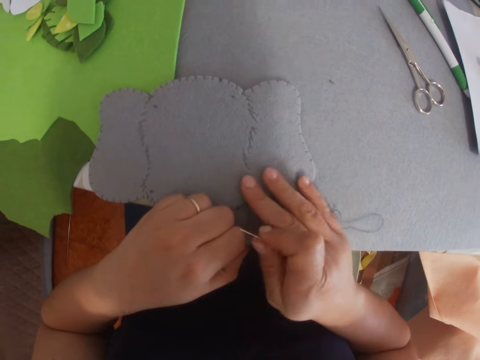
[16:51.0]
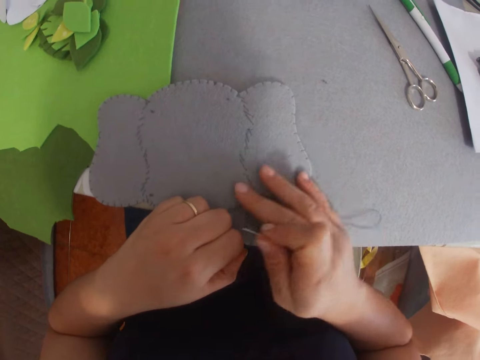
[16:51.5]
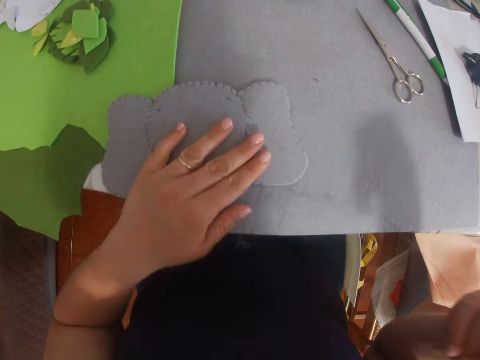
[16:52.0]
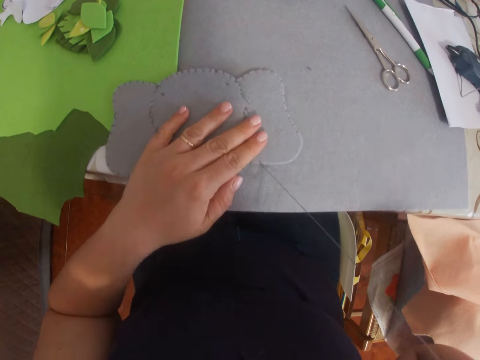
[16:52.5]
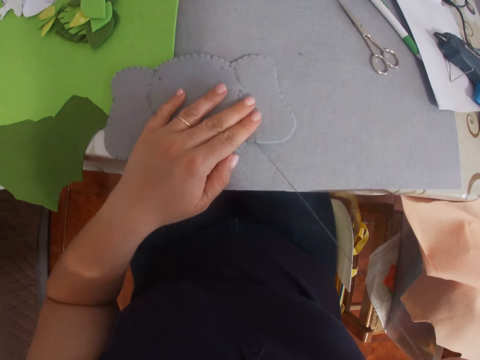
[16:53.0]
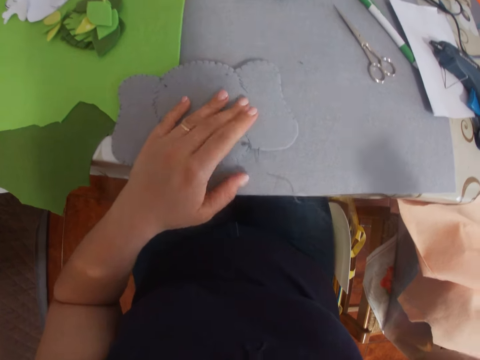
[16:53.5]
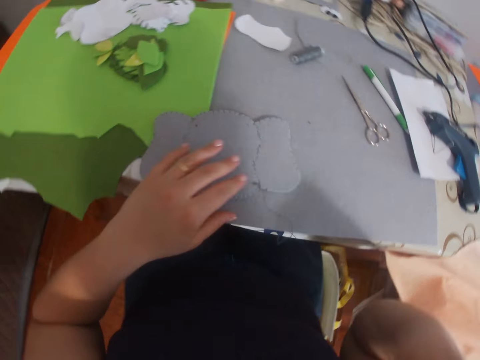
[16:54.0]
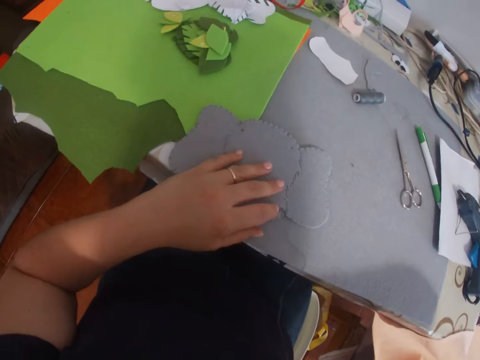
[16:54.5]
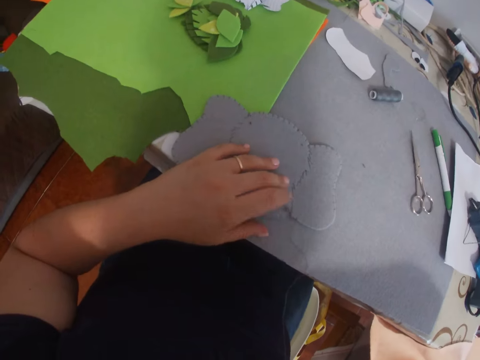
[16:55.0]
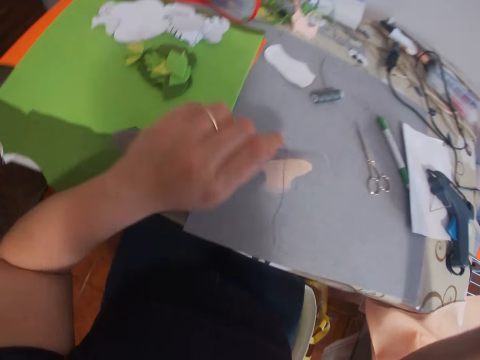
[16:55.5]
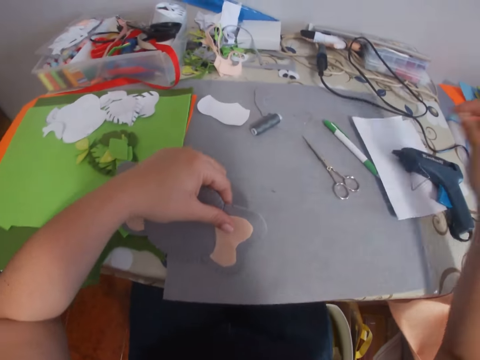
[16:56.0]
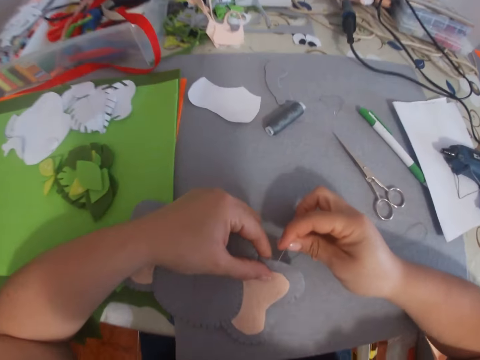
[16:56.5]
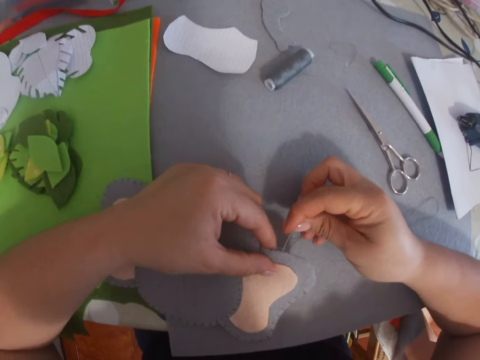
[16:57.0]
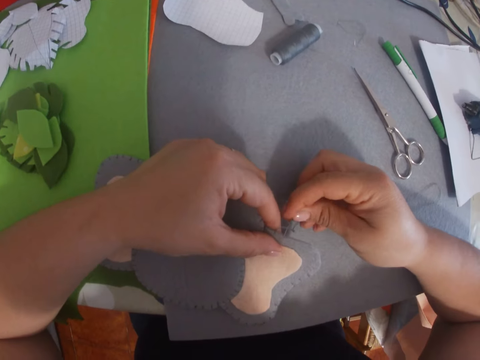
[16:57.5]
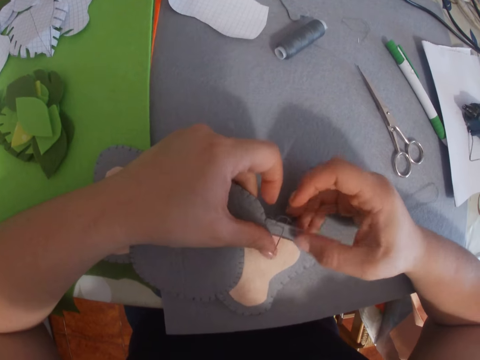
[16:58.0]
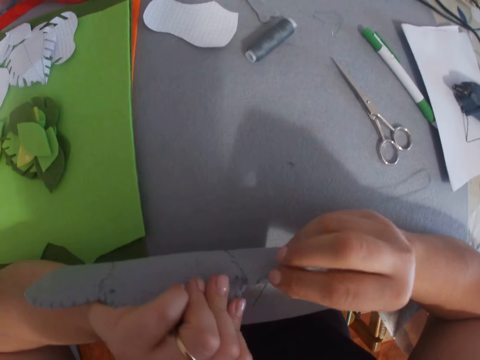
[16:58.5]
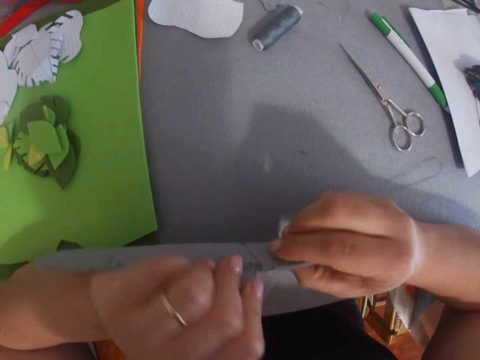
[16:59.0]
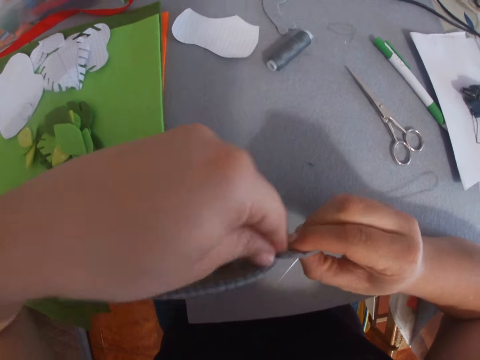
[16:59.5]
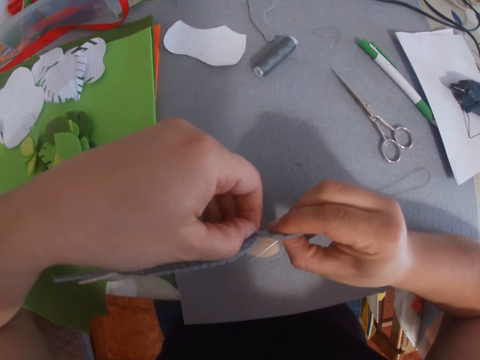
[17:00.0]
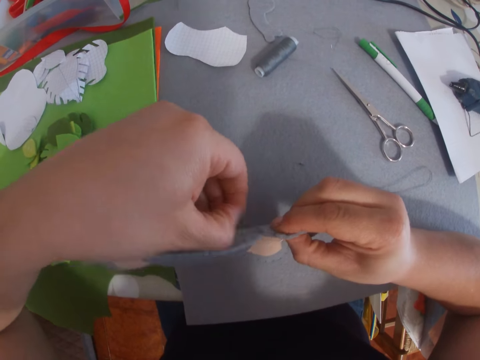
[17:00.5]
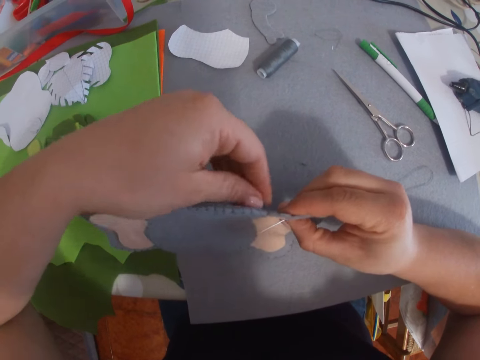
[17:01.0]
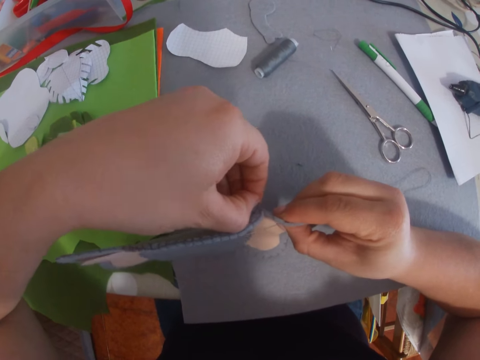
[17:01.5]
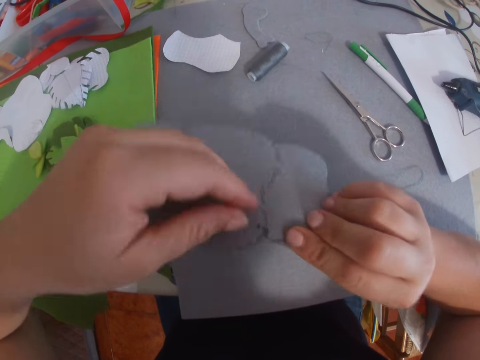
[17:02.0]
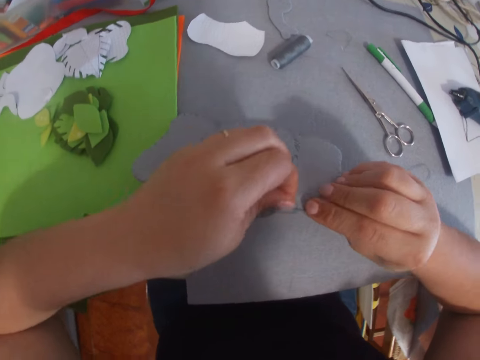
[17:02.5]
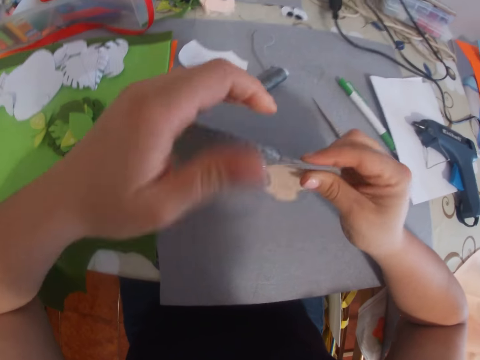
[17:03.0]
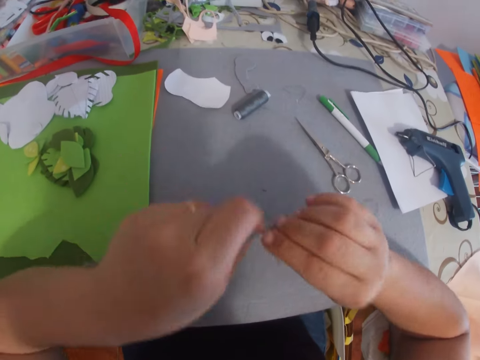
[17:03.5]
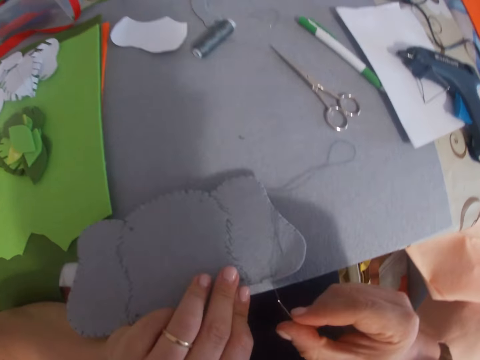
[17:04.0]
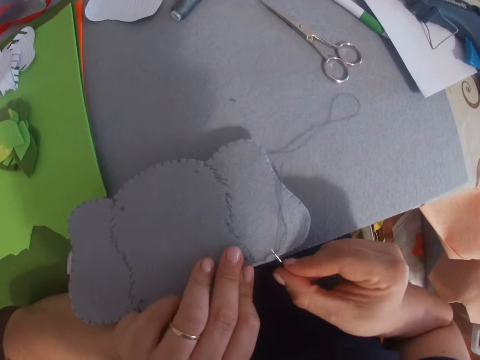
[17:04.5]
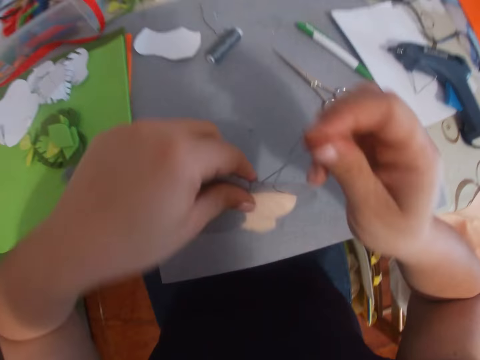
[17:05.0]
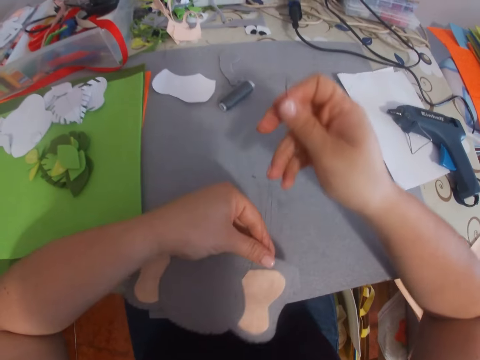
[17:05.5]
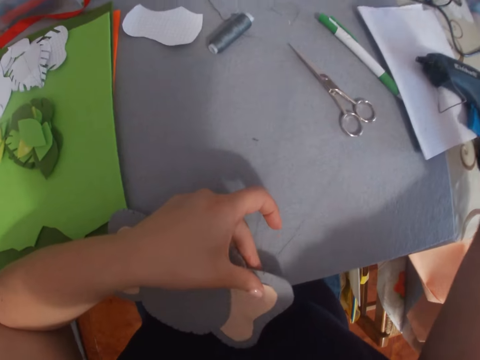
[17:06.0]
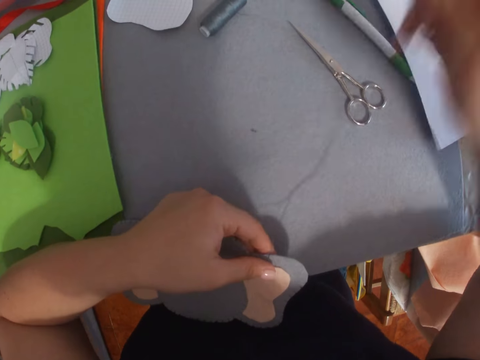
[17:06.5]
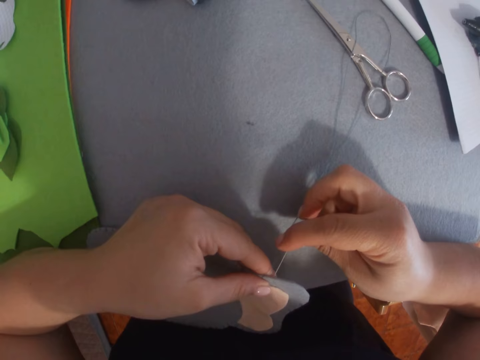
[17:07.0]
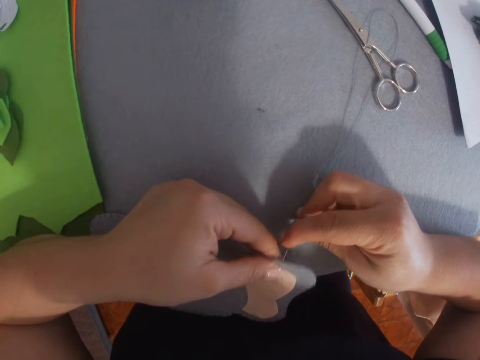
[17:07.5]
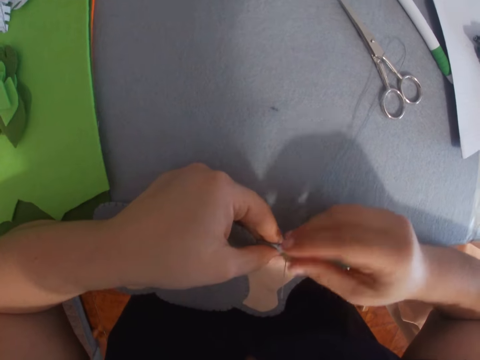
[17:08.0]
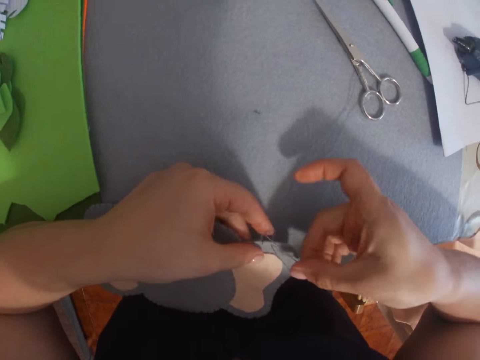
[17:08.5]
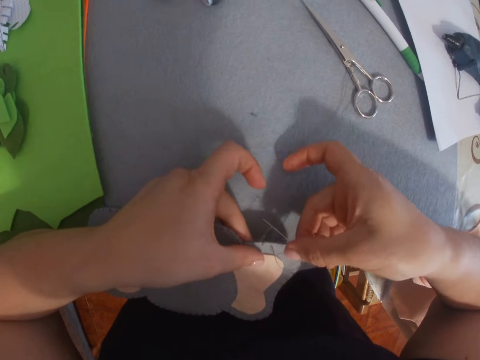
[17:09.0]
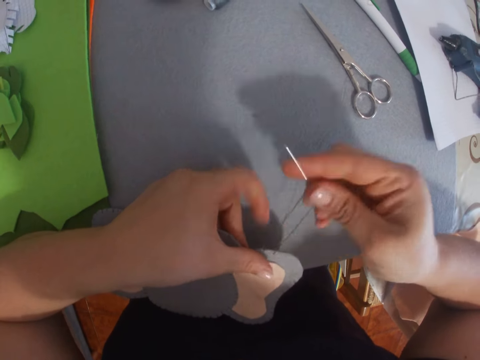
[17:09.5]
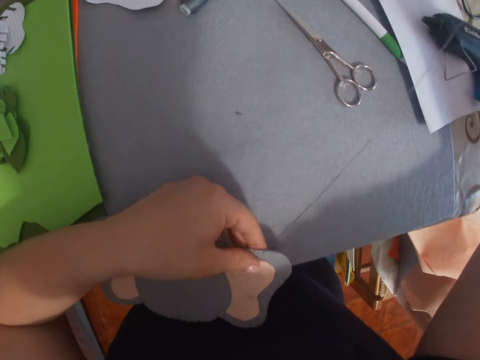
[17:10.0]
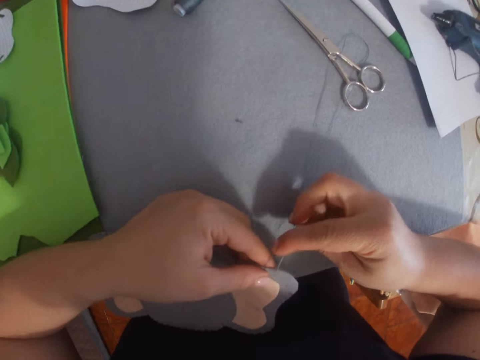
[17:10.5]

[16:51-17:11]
The camera wearer pulls the sew thread and inspects the sew thread. She changes the cloth and stitches the craft or cloth with the needle and thread. She inspects the cloth and pulls the thread on the rope with her left hand. She stitches the craft with the needle and thread.

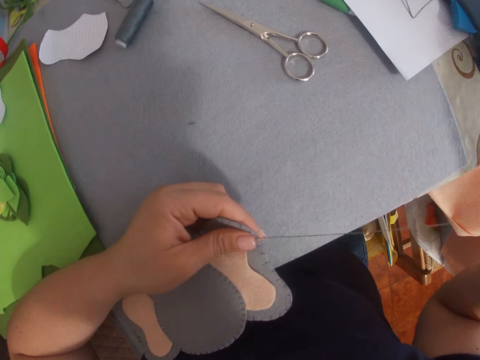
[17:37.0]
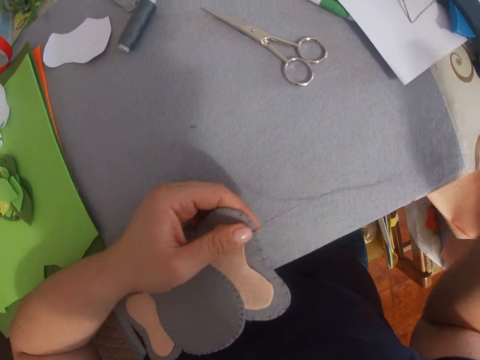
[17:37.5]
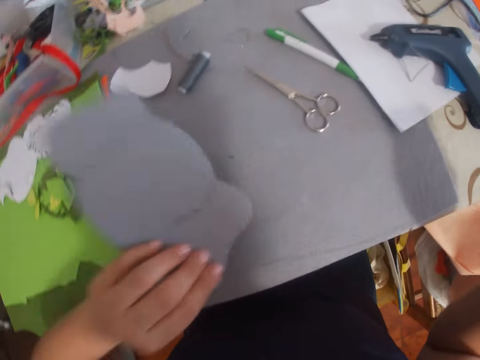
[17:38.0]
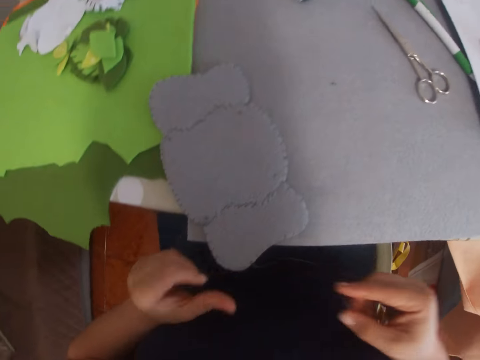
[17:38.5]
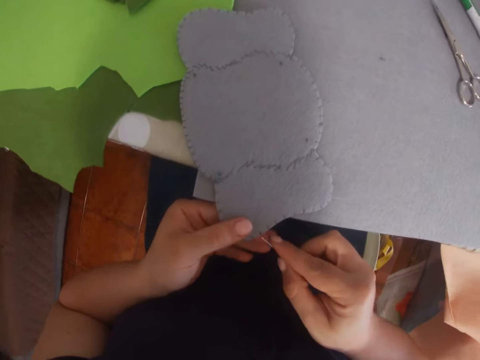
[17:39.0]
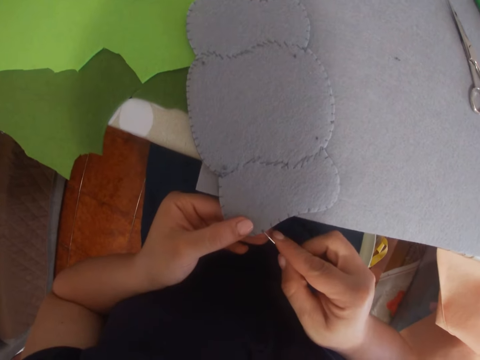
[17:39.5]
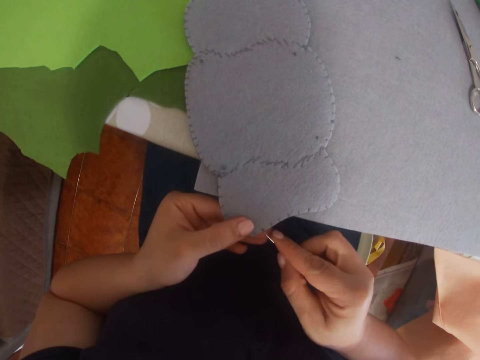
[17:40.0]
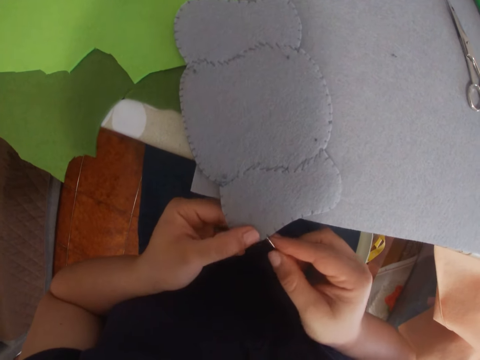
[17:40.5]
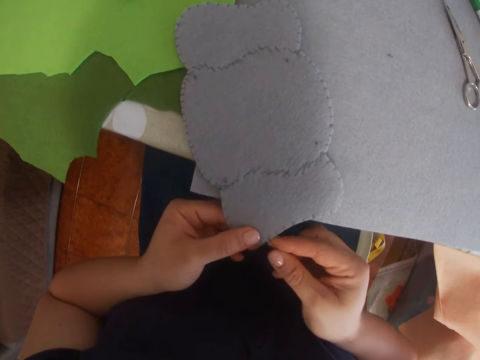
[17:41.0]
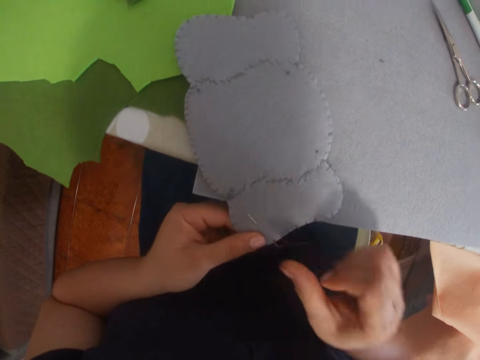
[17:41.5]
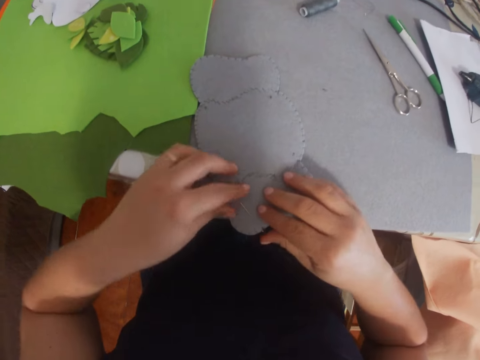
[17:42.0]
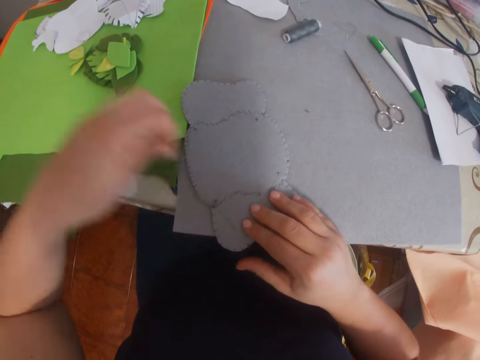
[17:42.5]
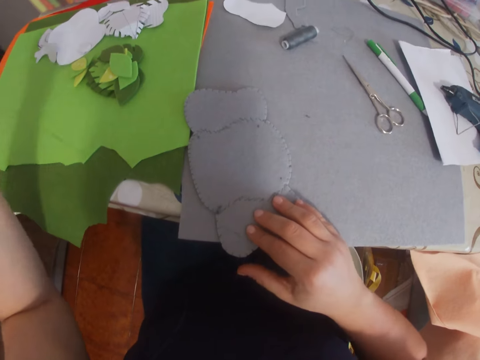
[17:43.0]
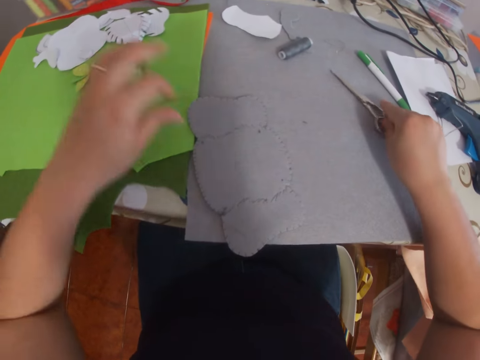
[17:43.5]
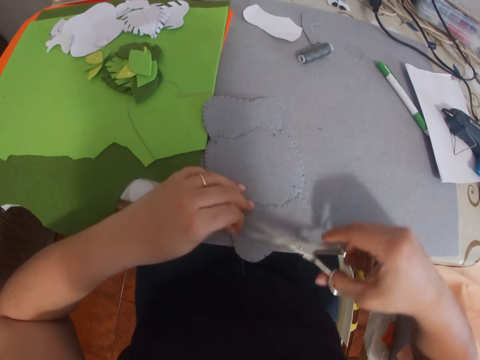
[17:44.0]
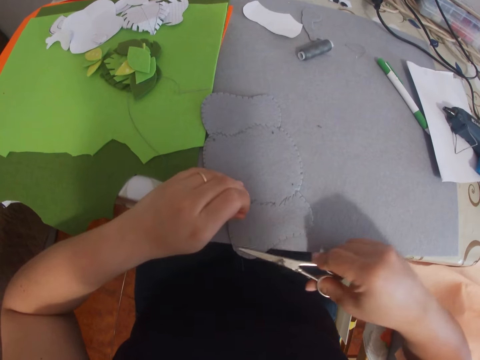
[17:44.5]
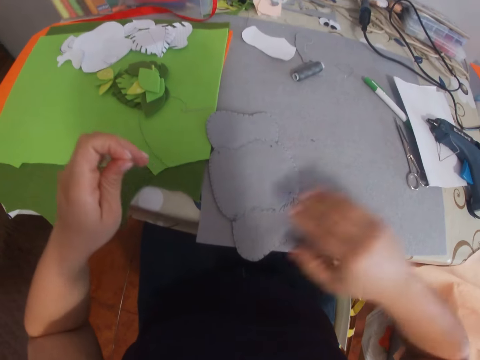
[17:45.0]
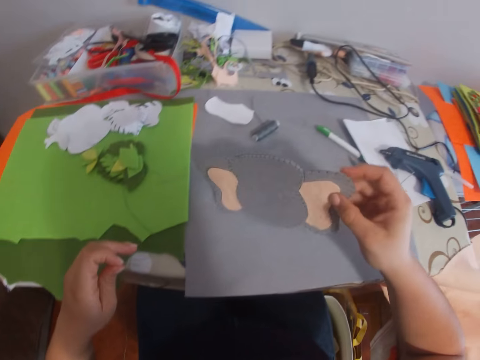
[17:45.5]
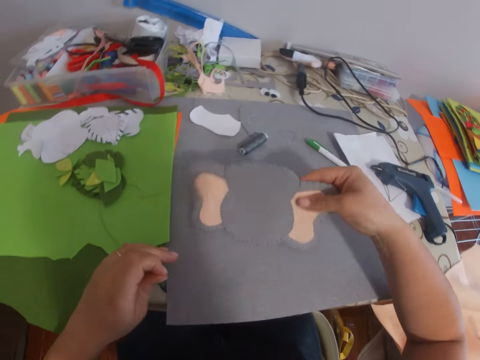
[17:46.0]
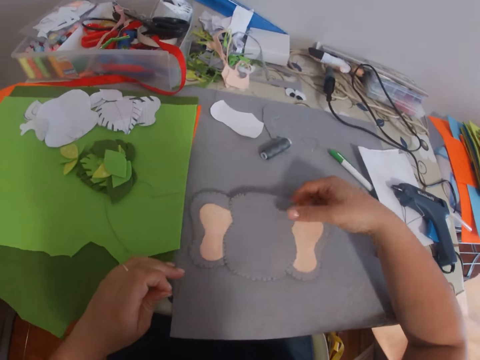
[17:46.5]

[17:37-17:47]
The camera wearer changes the cloth and sews the cloth. They pick up the scissors from the table, cut the thread on the craft with the scissors, and drop the scissors on the table. They reposition the craft on the table, pick up the cloth from the table, and inspect the cloth.
